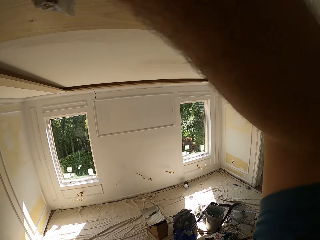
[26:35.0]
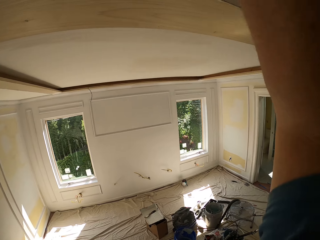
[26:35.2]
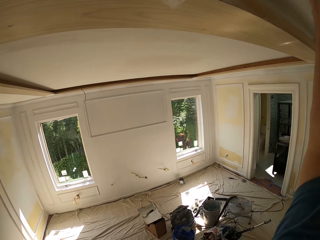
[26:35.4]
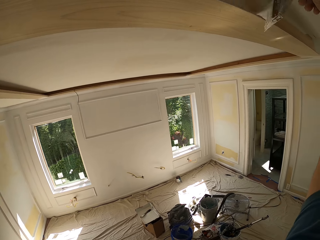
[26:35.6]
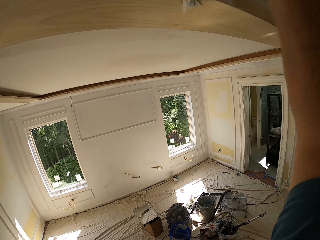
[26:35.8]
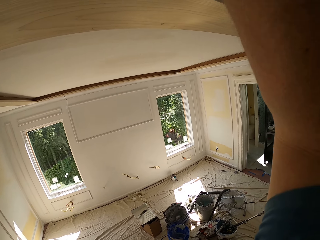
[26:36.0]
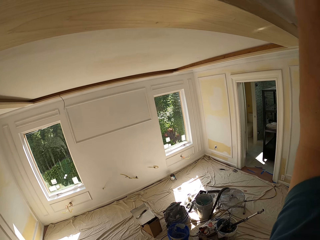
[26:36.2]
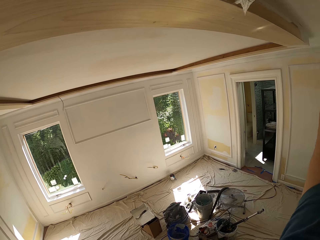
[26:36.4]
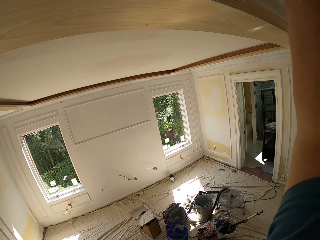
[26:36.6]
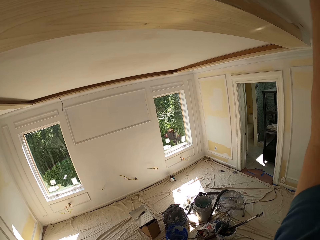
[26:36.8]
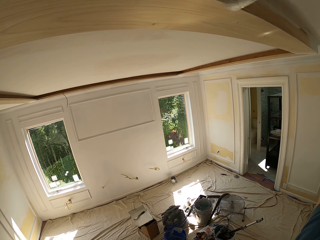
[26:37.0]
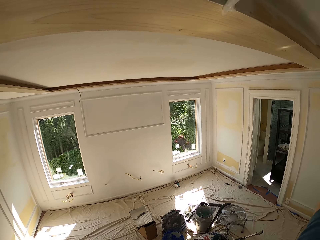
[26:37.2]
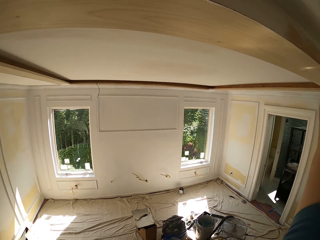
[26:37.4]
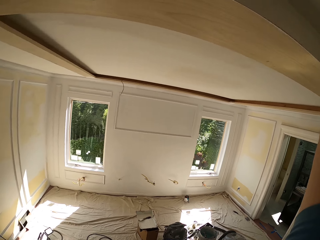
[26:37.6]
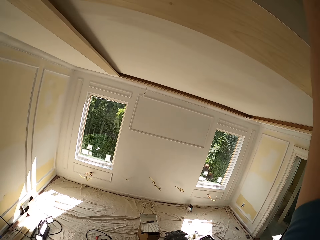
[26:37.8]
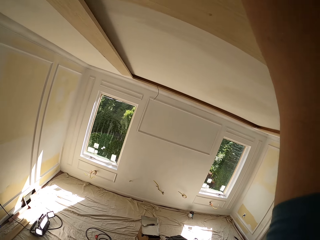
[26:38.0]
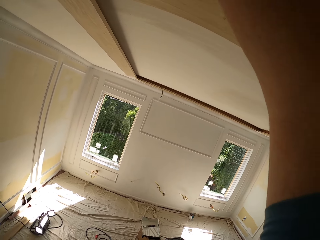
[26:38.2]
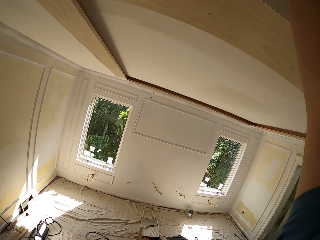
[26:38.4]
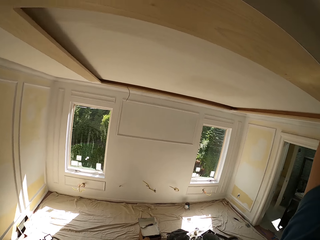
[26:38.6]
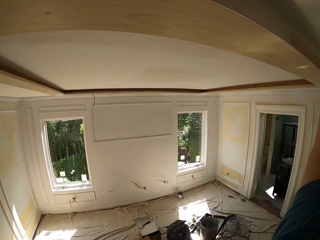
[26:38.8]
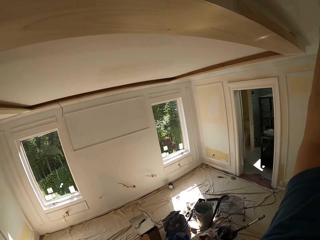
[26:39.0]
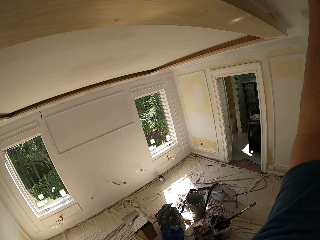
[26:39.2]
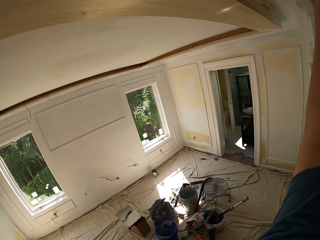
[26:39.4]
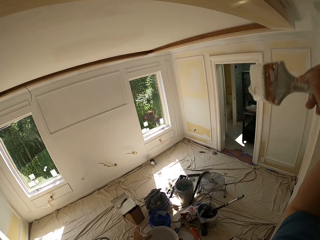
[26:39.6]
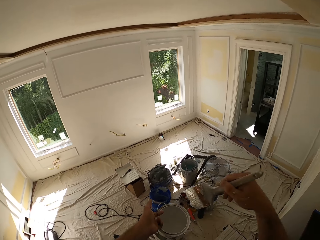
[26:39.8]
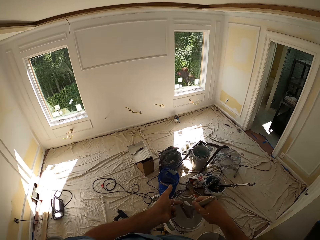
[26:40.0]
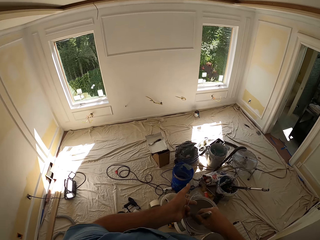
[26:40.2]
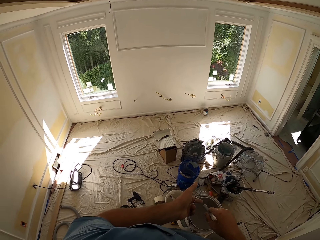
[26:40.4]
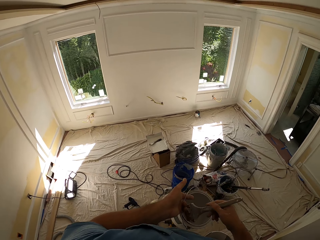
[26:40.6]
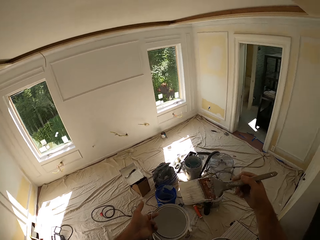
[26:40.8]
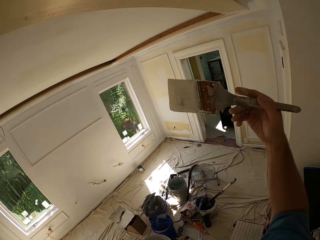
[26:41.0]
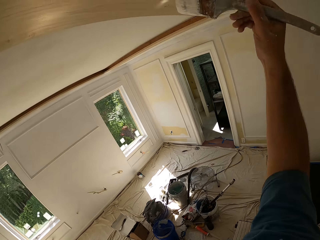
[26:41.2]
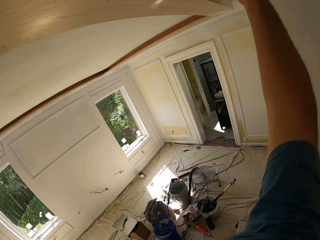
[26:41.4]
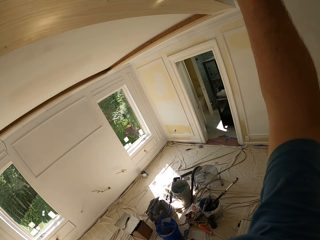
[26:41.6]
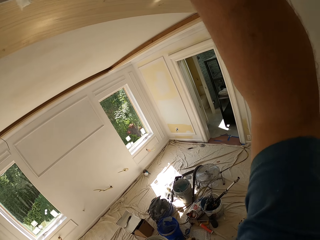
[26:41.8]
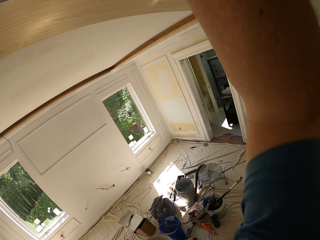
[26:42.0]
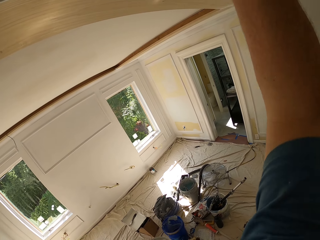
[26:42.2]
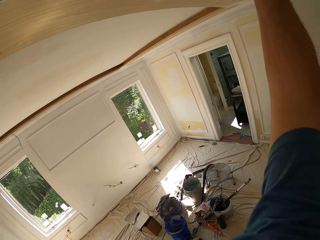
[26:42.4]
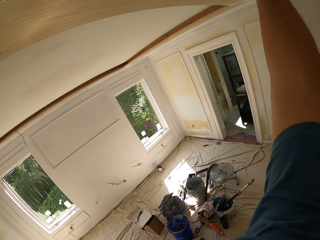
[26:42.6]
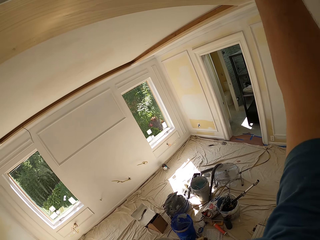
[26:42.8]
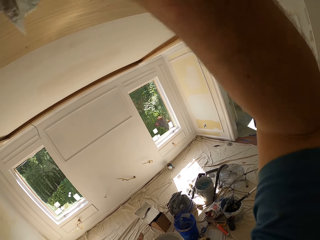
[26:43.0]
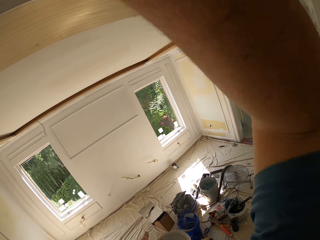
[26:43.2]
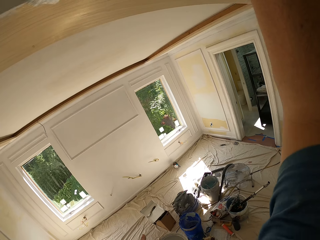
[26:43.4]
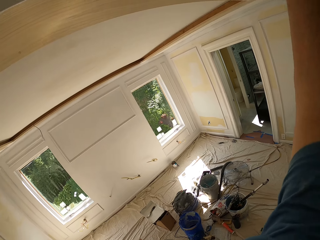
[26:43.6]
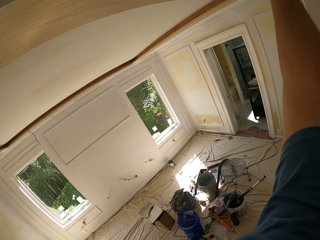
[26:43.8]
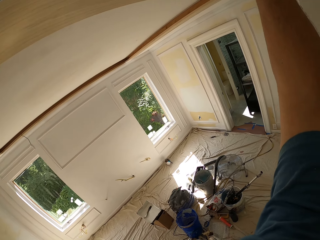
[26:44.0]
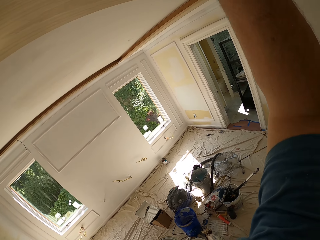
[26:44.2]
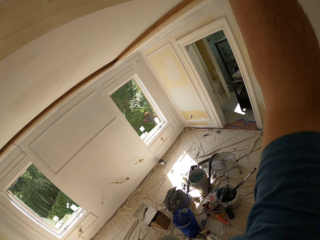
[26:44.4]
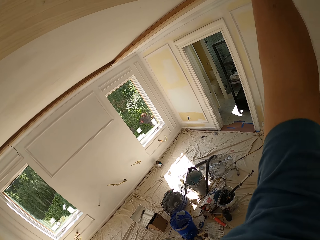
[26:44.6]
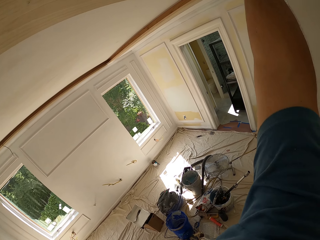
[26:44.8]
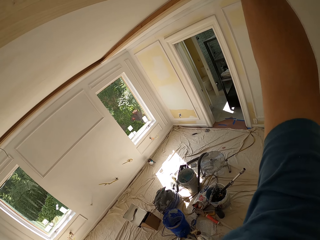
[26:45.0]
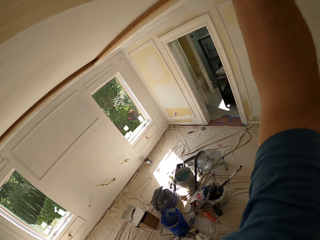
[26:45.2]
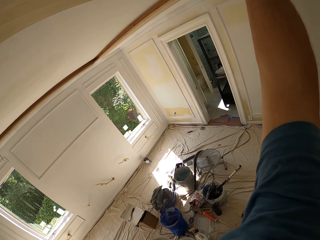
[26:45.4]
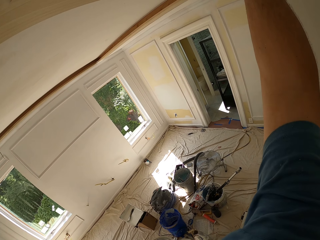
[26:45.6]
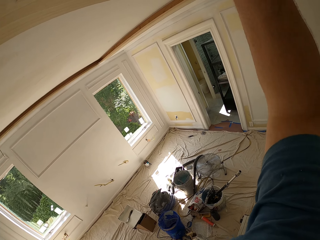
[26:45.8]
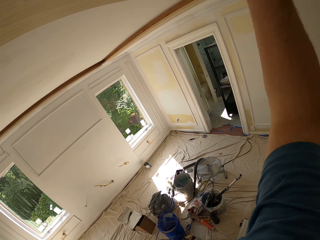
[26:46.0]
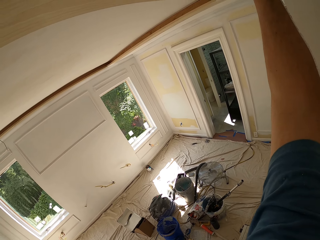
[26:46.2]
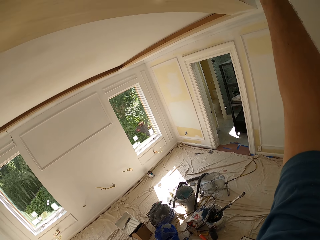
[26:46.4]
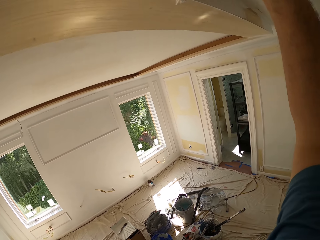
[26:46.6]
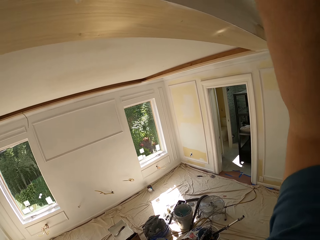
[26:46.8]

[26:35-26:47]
The camera wearer dips the paint brush inside the paint can in his hand. He lifts the brush. He paints the room wall or ceiling with the paint brush in his hand.

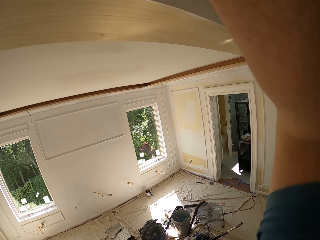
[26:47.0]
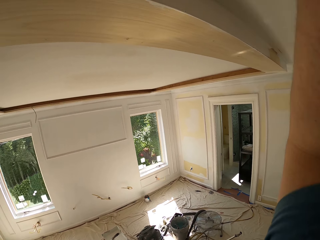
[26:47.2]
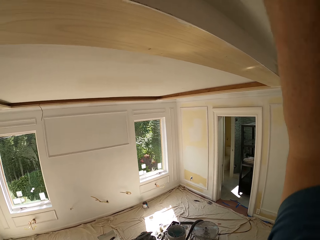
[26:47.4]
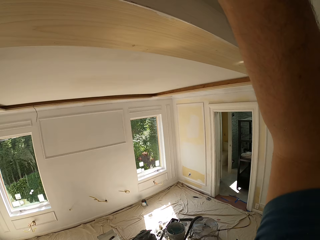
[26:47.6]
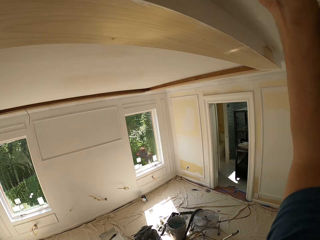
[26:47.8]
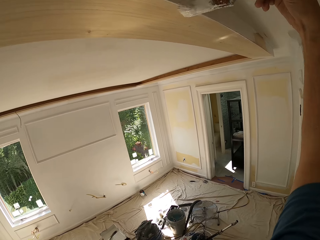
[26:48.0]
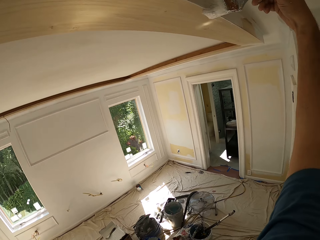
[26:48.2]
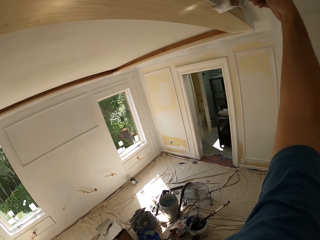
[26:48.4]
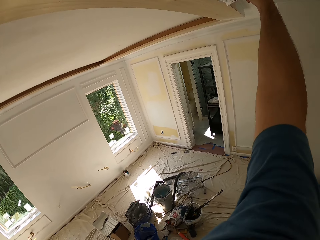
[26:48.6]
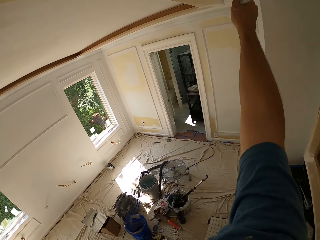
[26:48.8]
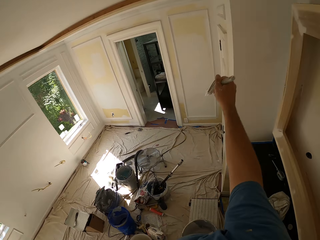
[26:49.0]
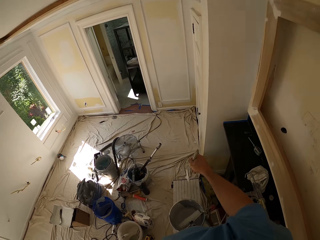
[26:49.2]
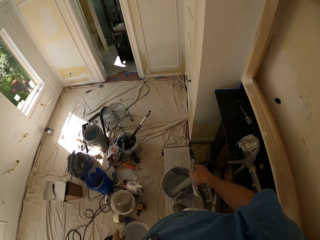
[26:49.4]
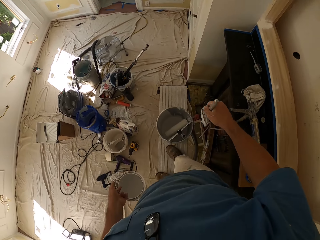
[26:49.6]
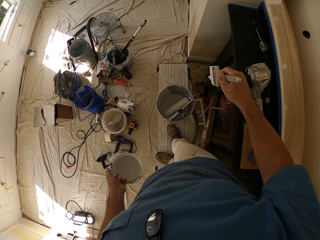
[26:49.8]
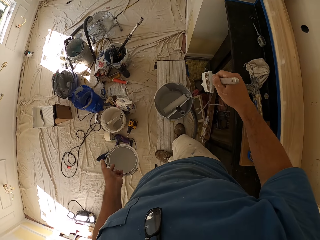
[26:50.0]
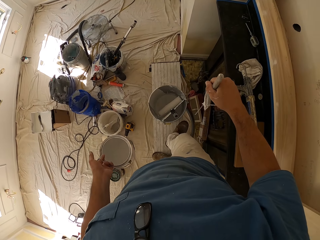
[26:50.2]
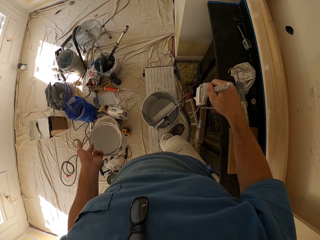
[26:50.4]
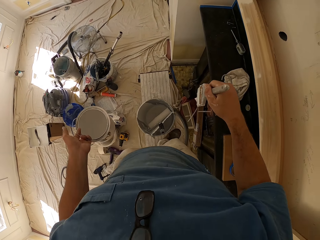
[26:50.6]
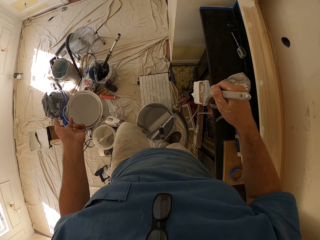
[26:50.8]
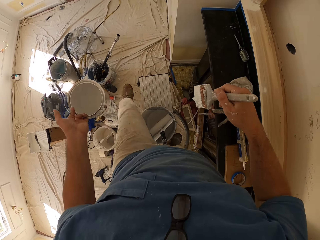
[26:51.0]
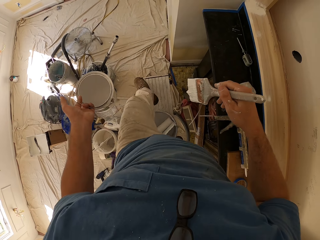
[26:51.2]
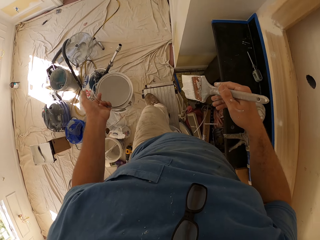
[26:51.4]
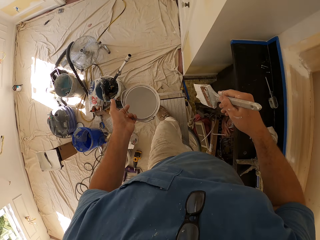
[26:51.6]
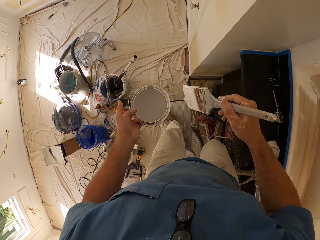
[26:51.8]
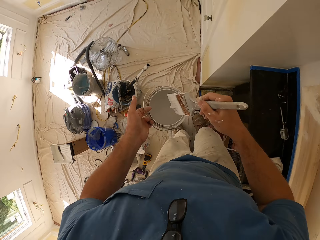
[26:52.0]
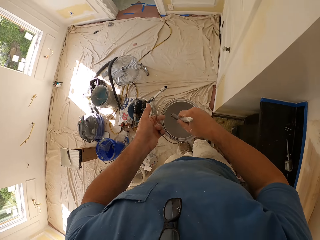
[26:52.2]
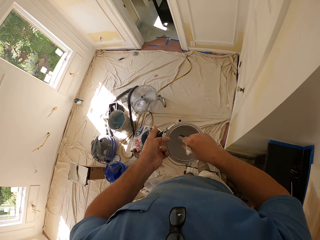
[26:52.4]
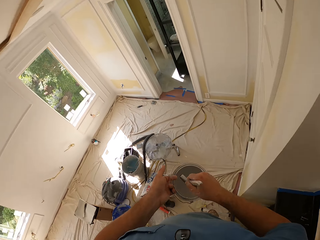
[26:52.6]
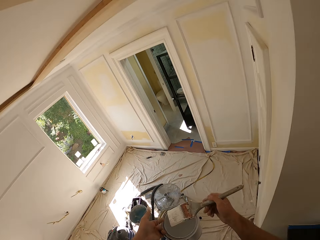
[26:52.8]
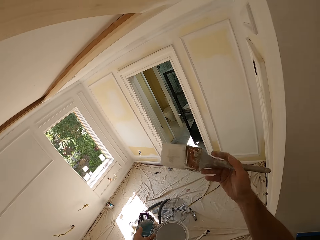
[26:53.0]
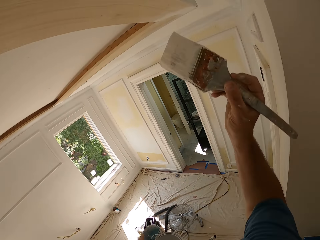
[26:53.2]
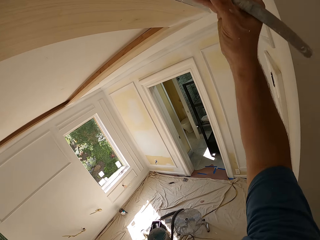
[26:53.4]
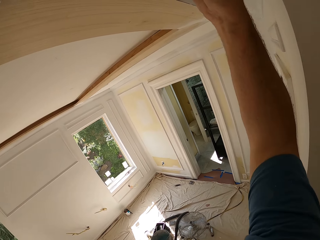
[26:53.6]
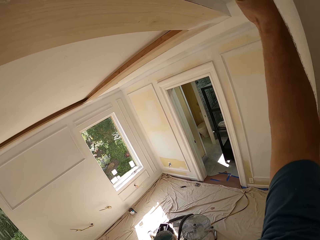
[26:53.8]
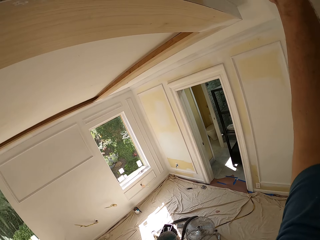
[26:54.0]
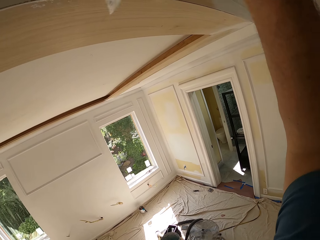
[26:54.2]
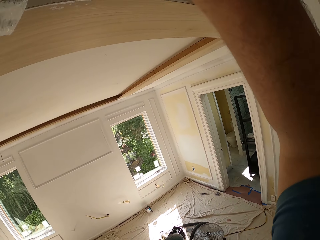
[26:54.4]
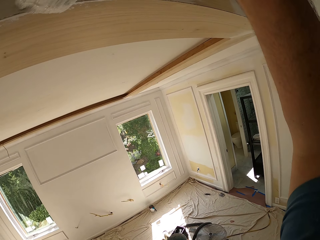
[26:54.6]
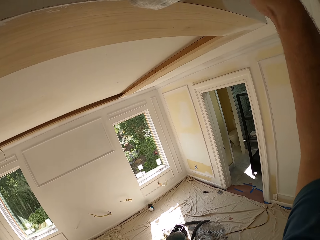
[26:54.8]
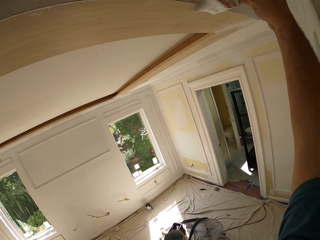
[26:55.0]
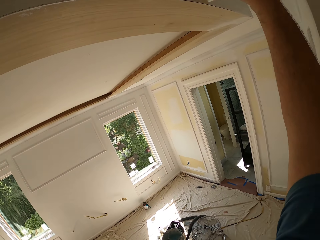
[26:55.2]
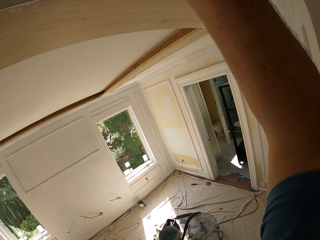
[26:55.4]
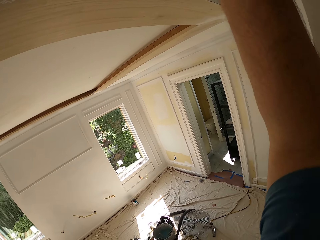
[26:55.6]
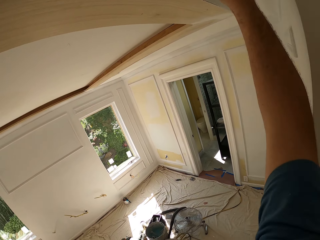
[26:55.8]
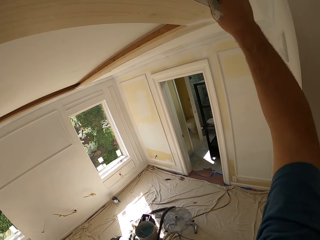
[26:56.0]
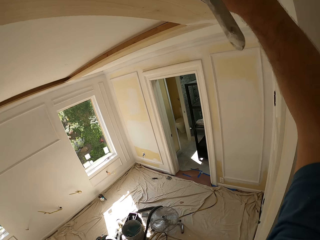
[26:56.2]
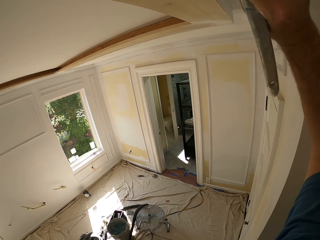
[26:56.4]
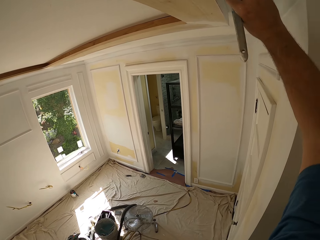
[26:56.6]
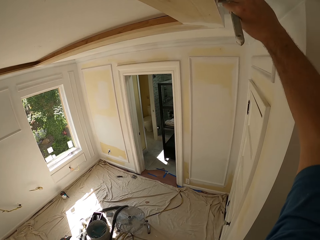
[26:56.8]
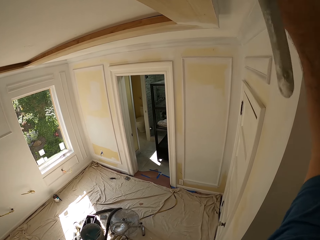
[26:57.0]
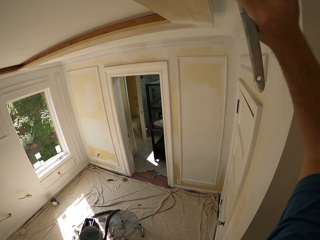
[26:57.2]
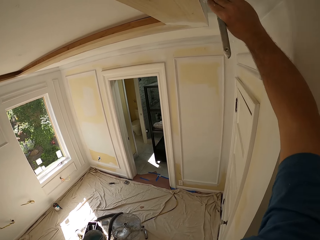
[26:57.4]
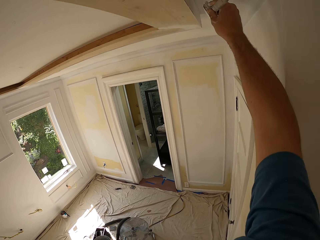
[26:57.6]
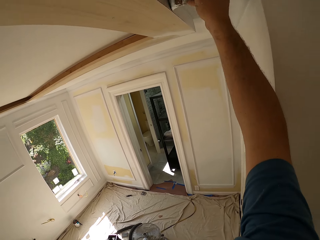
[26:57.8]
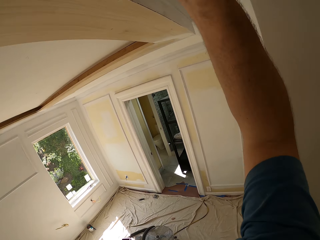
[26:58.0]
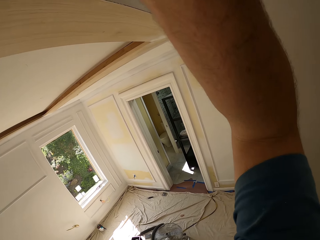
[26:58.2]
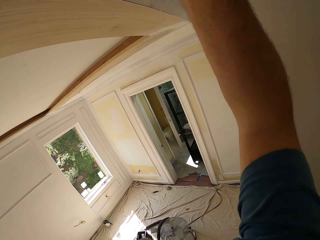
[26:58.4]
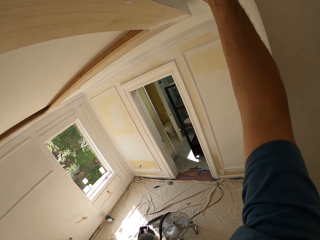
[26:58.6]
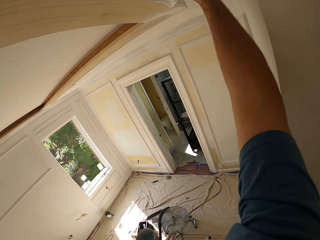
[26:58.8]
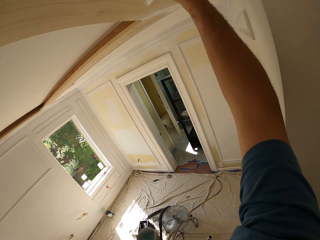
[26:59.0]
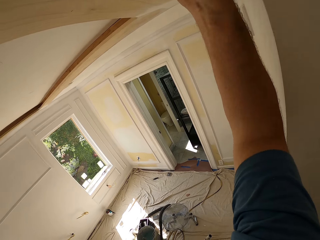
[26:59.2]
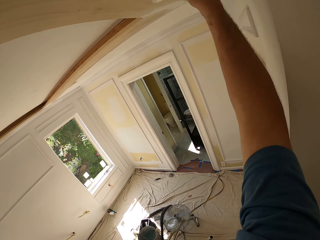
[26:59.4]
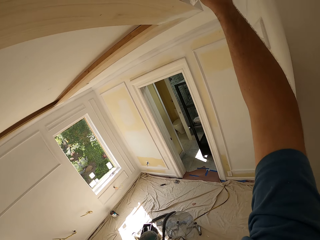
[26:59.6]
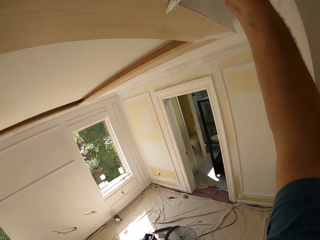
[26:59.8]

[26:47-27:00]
The camera wearer walks forward. He dips the paint brush inside the paint can in his hand. He lifts the brush. He paints the room wall with the paint brush in his hand.
